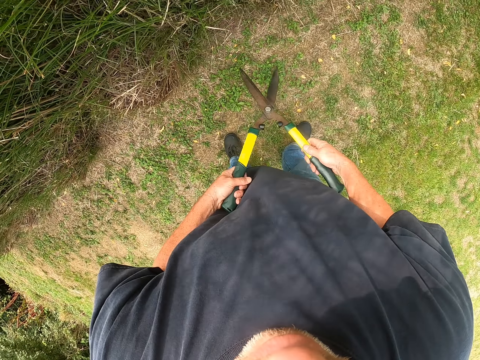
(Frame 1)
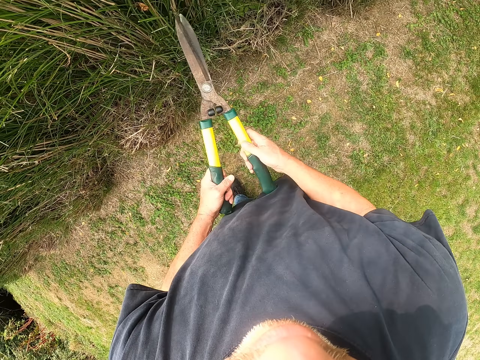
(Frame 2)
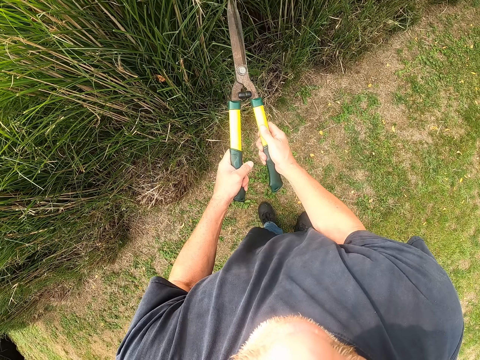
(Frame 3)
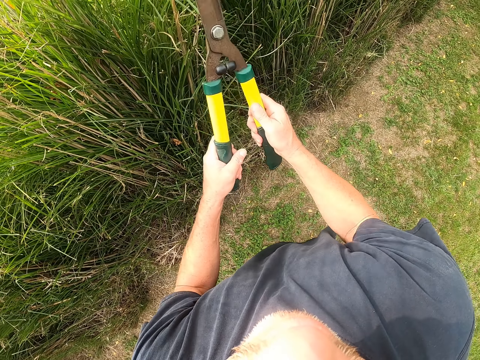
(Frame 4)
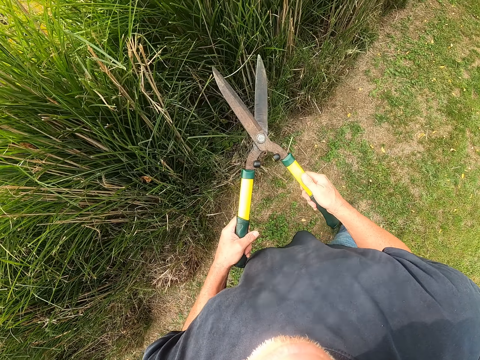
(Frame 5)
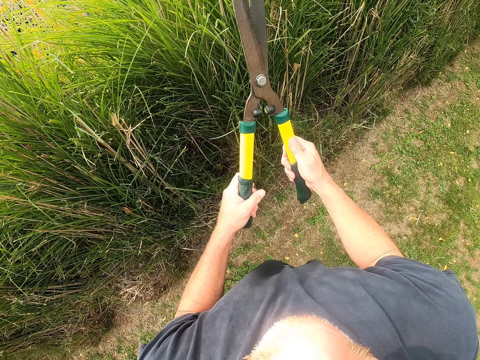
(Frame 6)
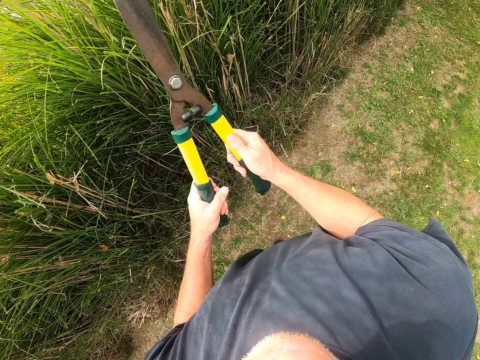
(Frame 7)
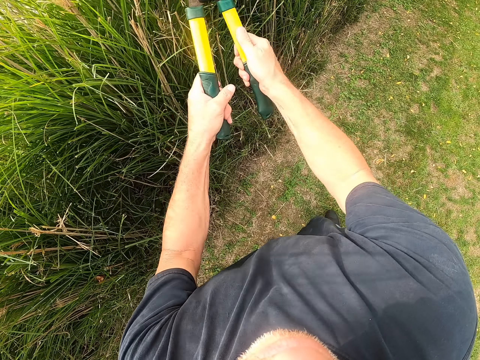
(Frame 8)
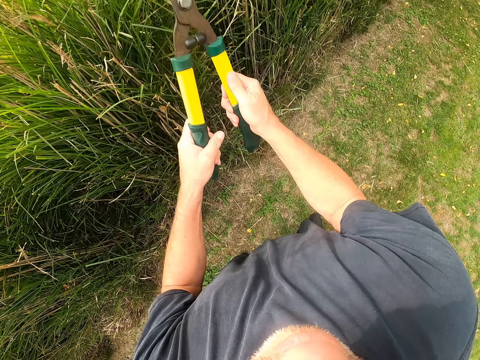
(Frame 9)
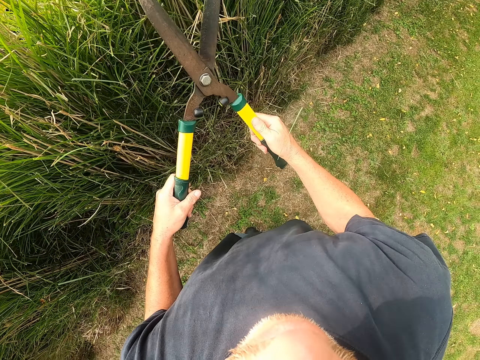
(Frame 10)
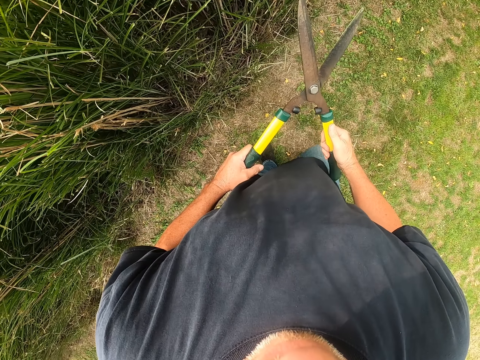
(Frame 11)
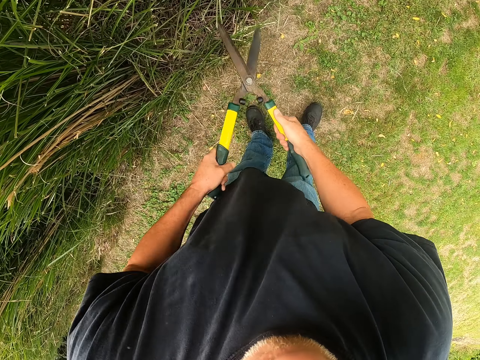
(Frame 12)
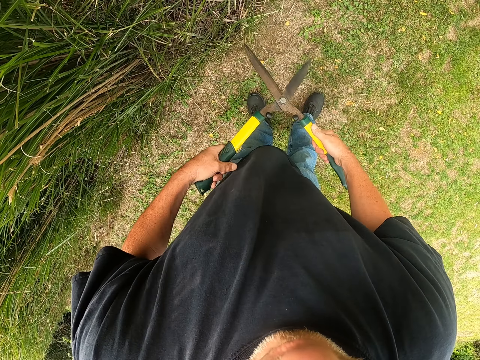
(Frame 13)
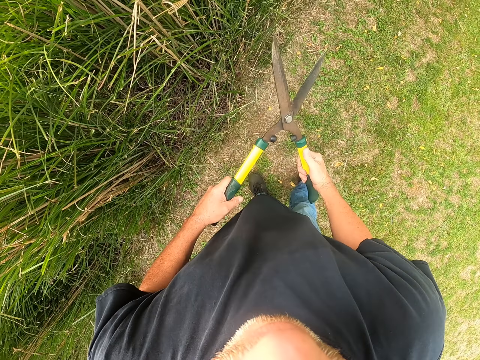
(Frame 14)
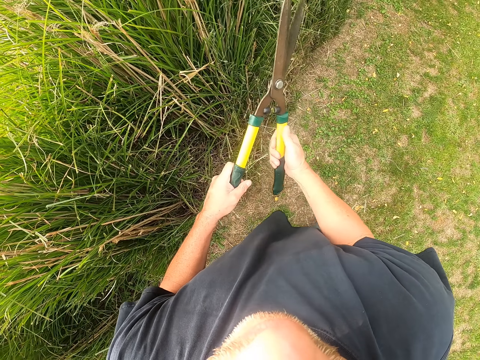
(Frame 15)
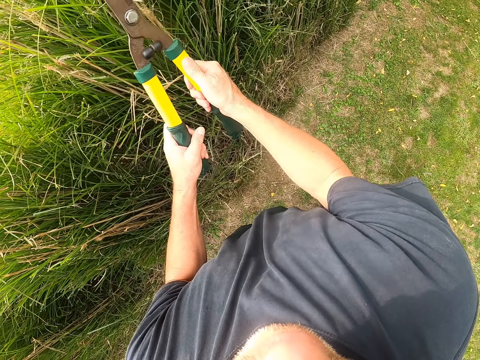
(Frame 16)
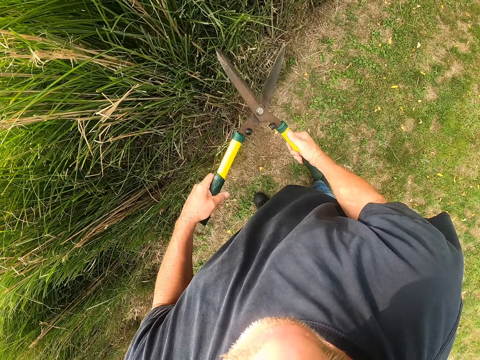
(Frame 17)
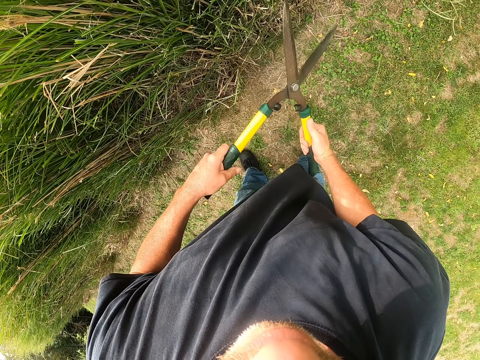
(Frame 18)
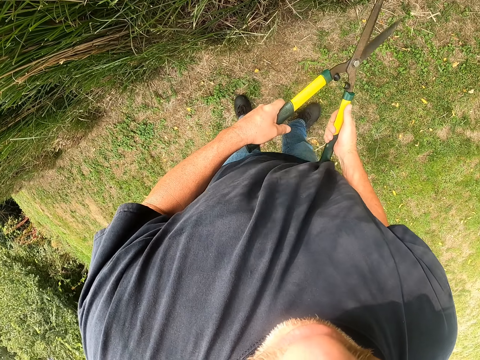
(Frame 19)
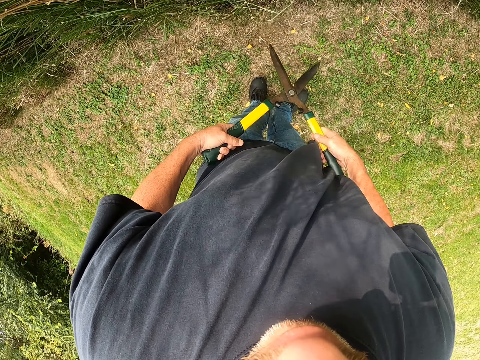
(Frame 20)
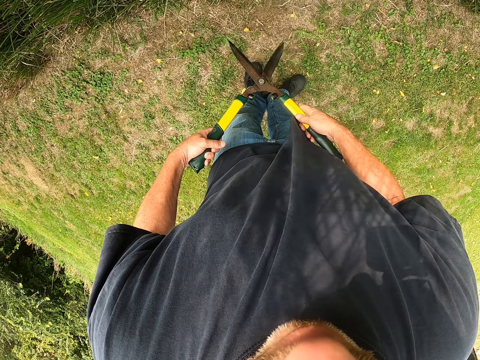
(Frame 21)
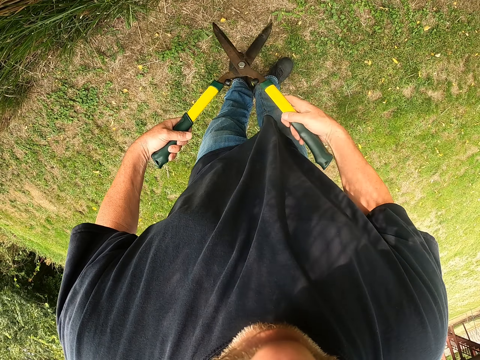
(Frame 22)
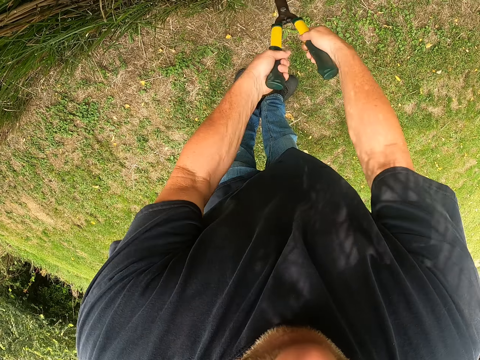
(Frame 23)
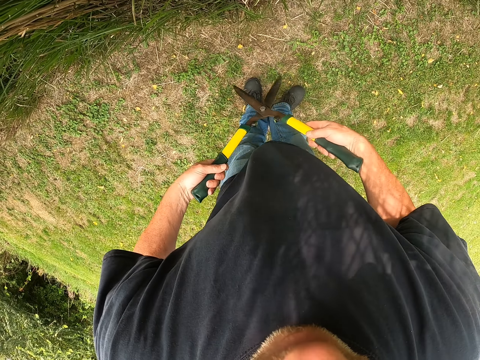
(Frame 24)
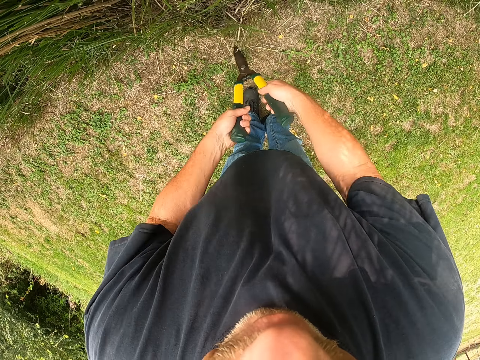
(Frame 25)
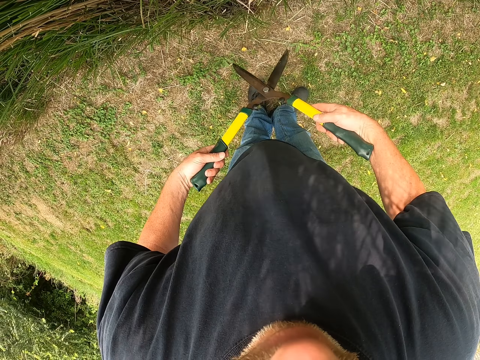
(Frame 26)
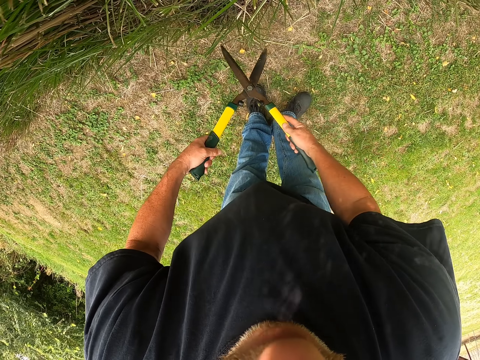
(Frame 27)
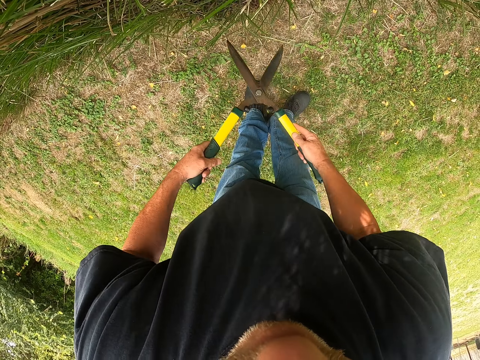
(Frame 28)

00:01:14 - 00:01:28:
The camera wearer cuts grass ends. They stand on the compound and trim a hedge. They stand. They cut the grass ends.

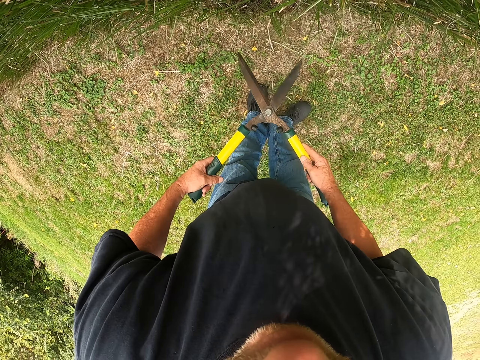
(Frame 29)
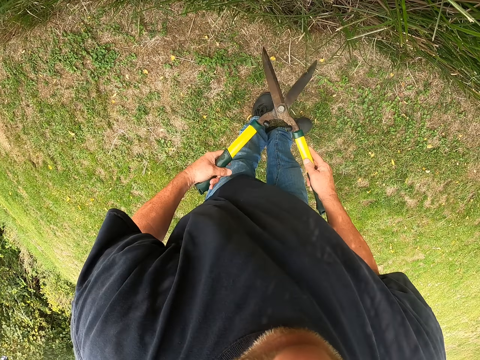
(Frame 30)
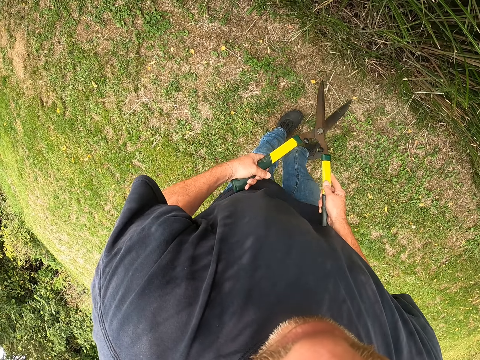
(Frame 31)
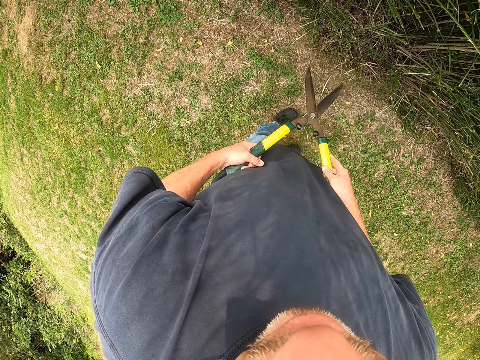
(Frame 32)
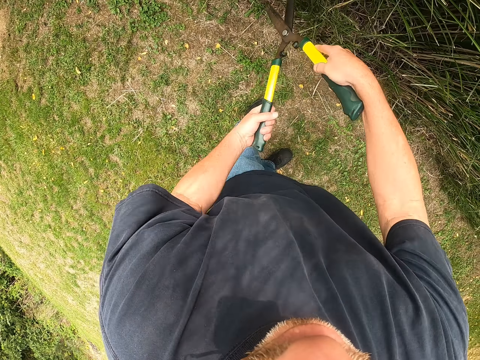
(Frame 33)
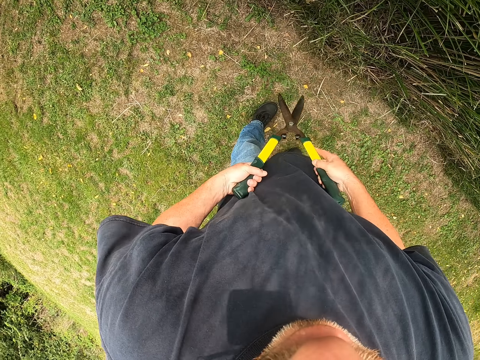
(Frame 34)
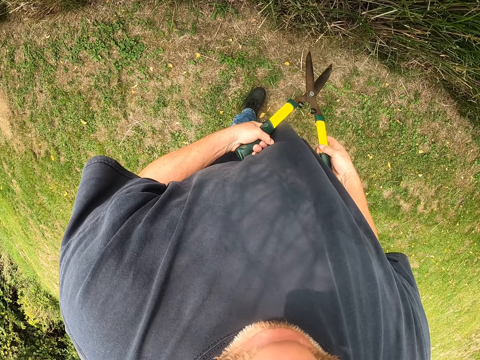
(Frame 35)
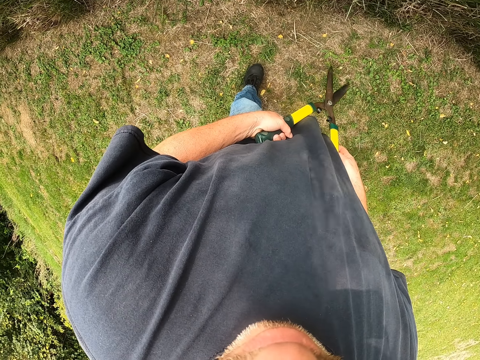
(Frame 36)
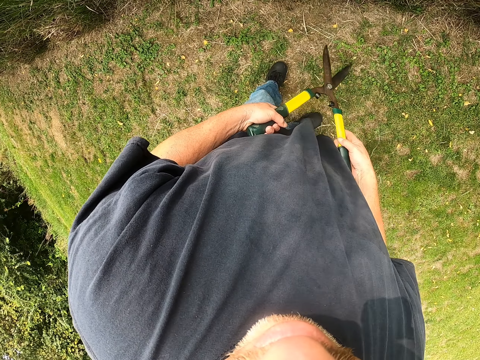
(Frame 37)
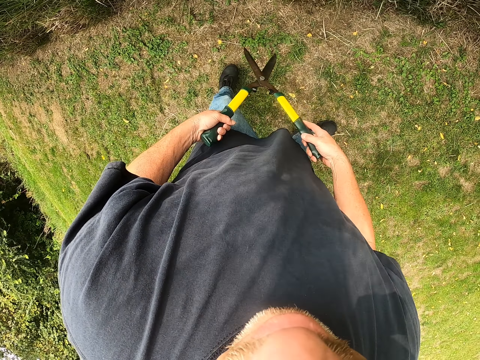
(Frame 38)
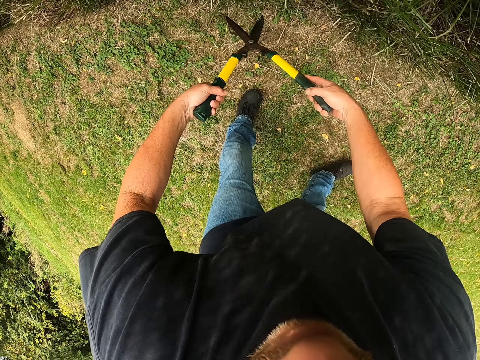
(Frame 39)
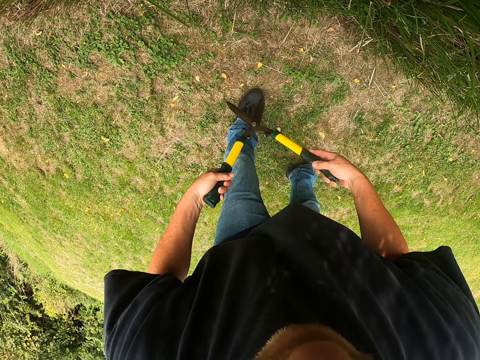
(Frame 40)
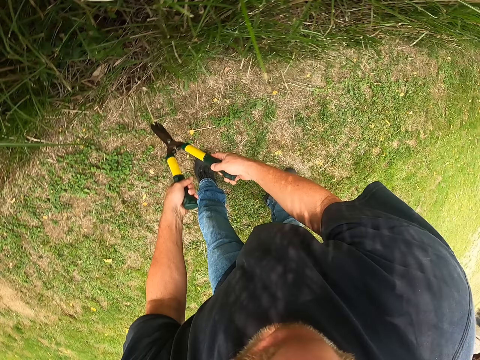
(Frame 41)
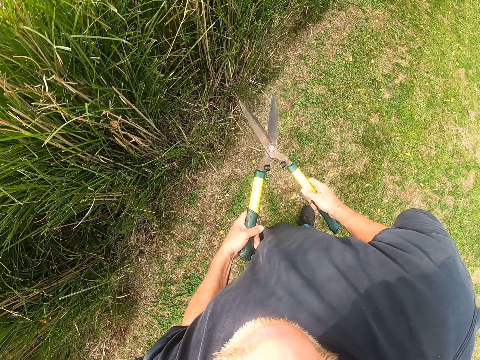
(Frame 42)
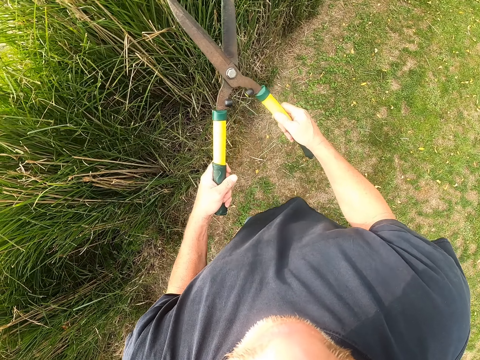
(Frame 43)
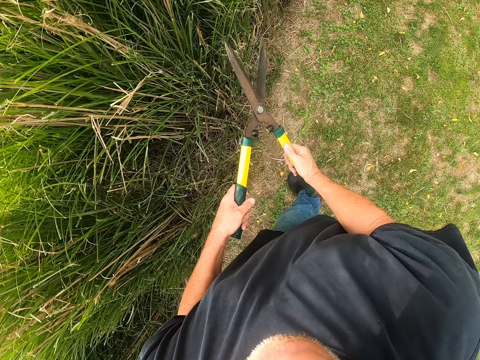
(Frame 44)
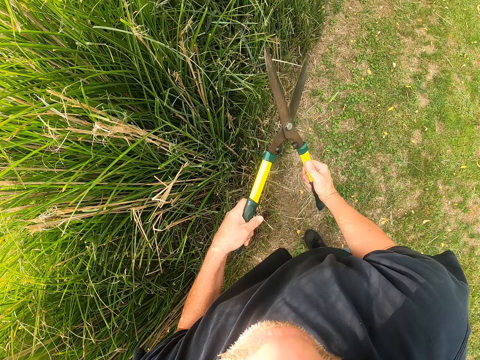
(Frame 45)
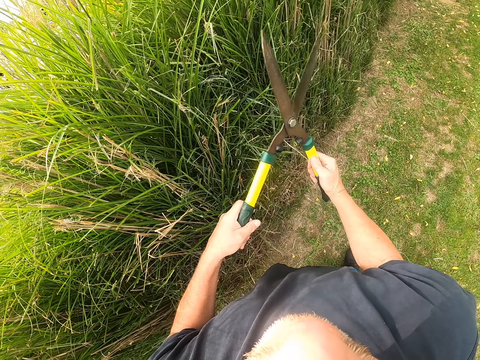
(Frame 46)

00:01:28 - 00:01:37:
The camera wearer stands on the compound and trims a hedge.

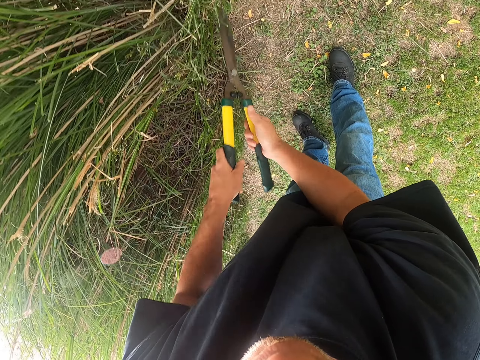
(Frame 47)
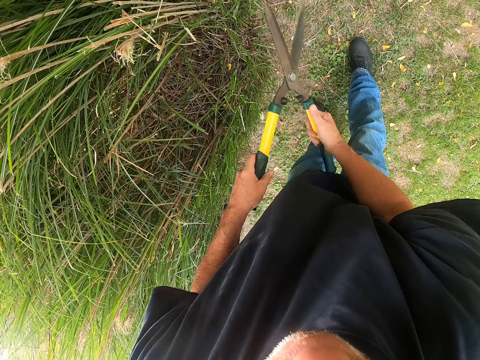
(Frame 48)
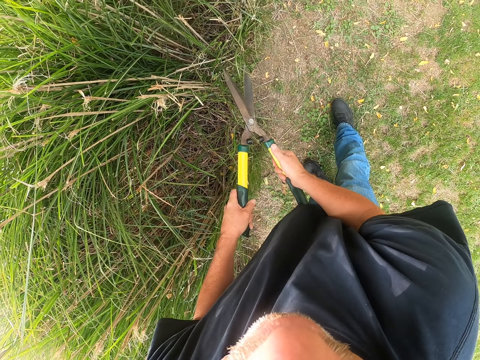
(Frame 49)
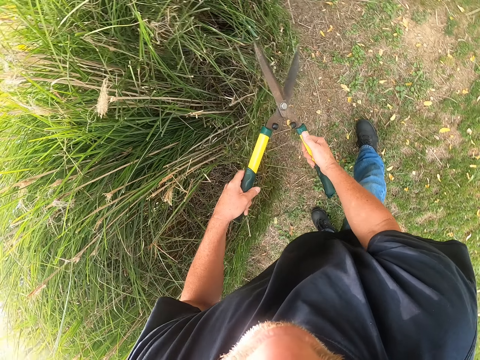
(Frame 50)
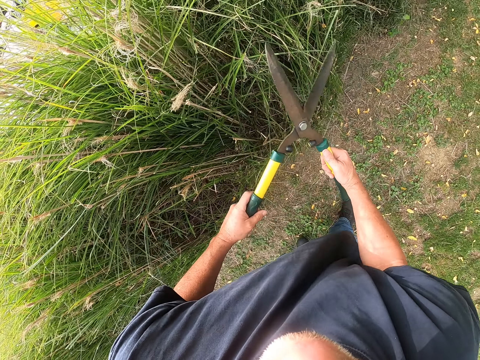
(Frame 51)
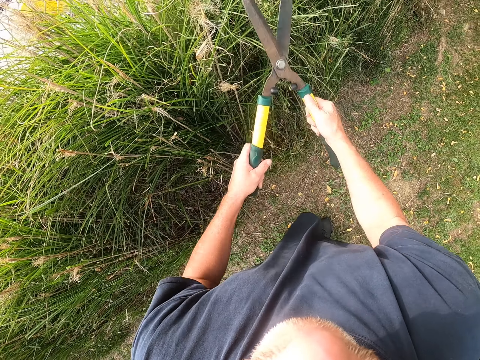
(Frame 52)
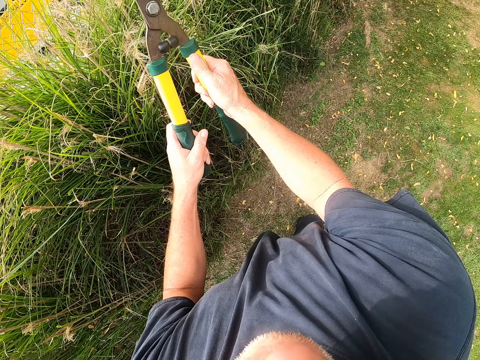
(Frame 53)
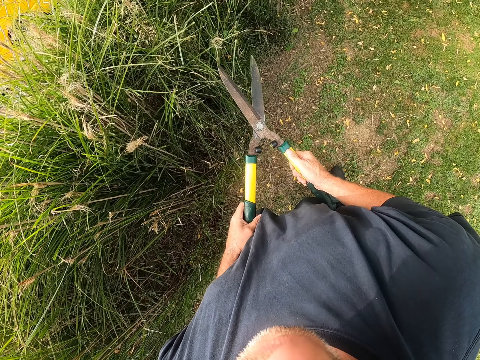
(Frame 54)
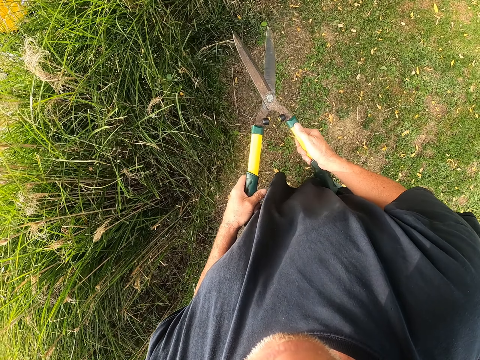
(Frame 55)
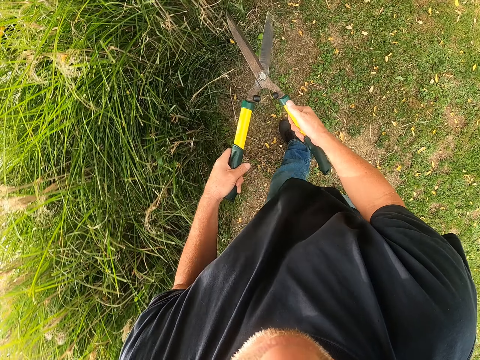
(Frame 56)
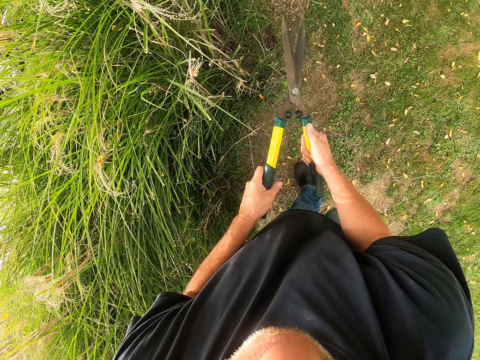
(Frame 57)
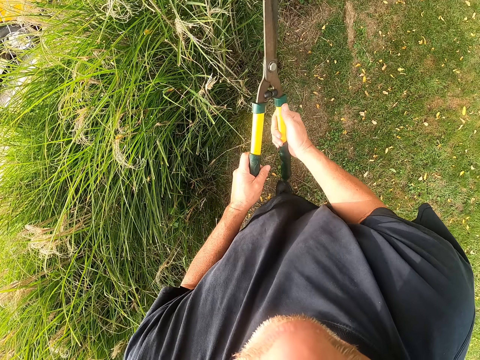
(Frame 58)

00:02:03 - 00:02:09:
The camera wearer walks on the compound.
